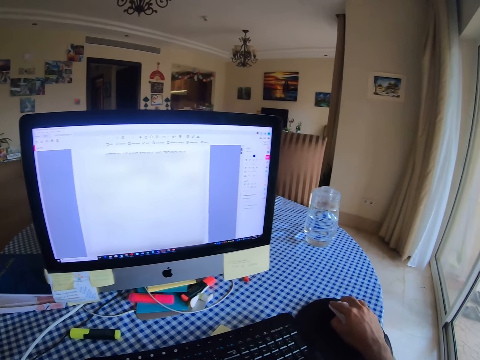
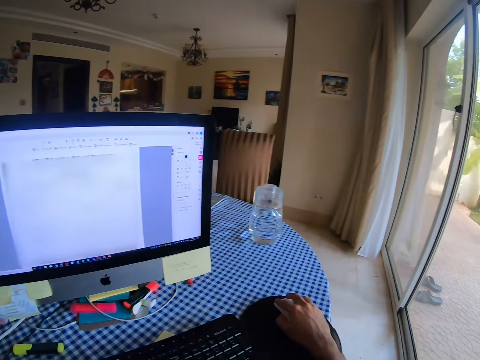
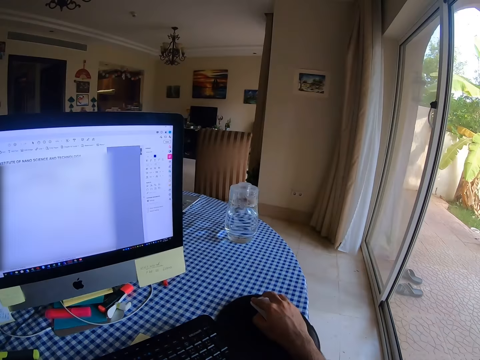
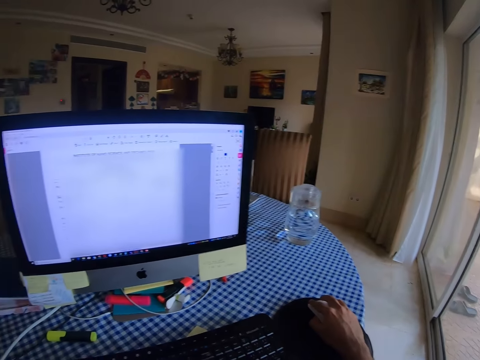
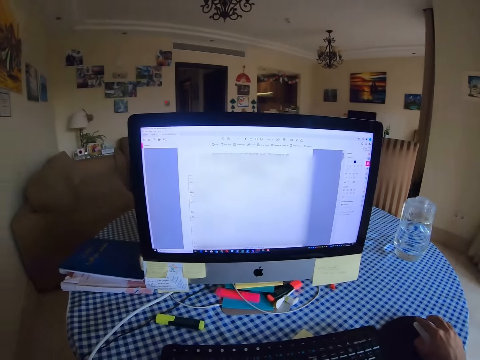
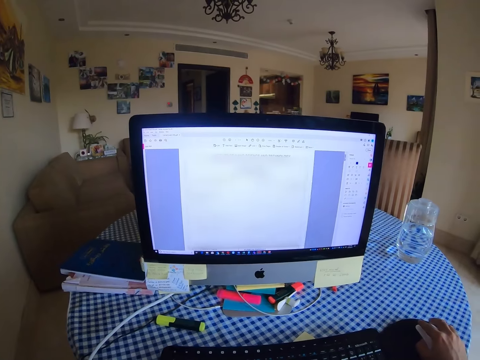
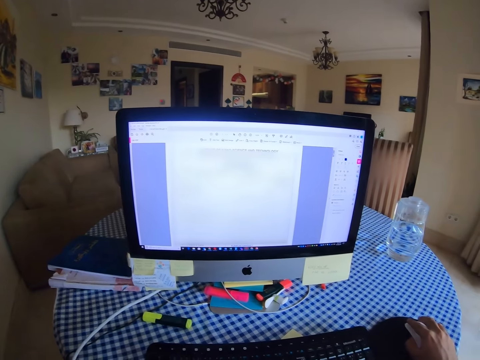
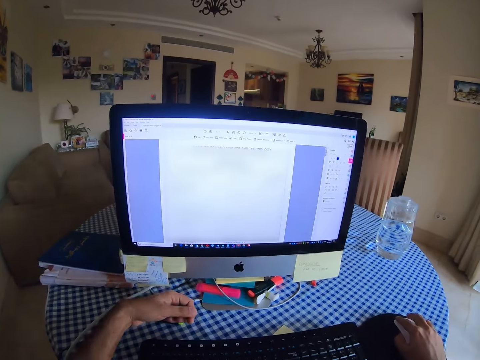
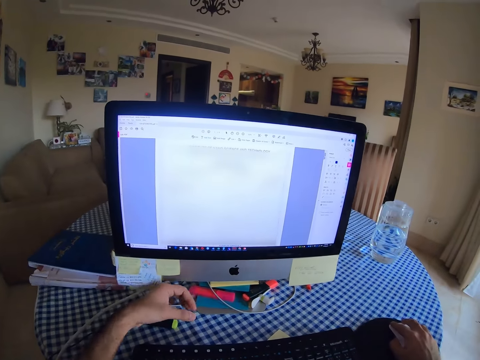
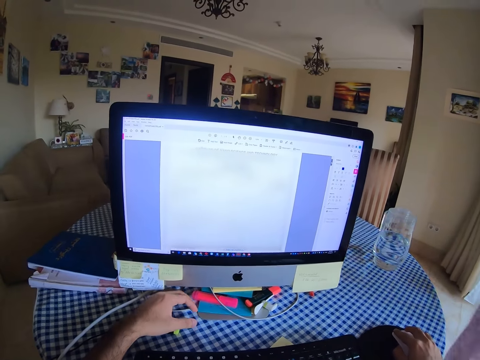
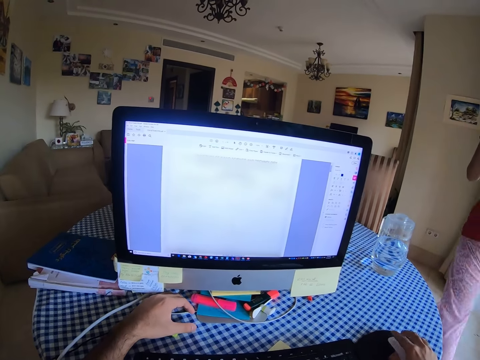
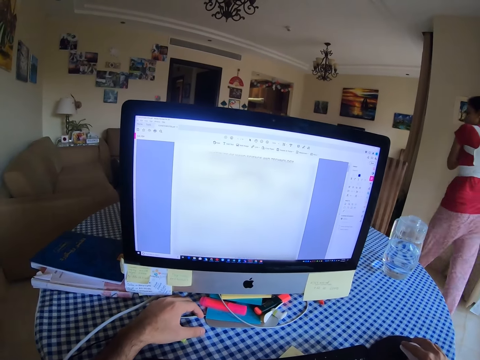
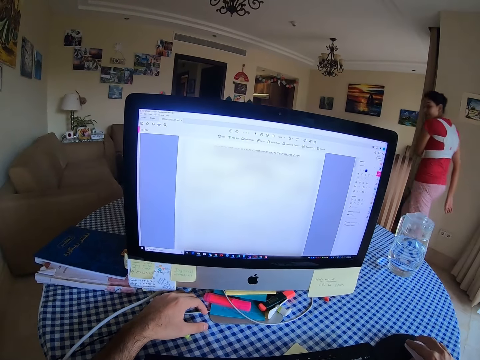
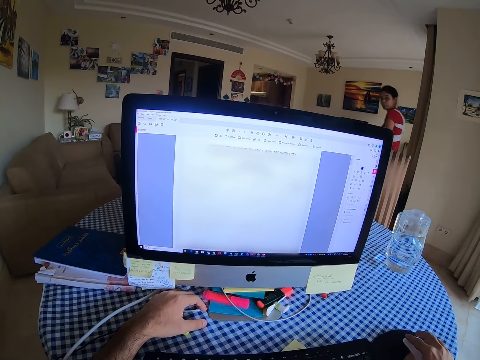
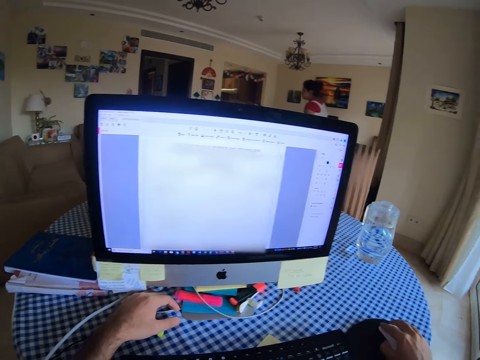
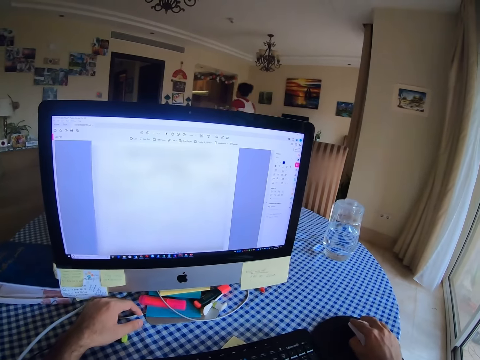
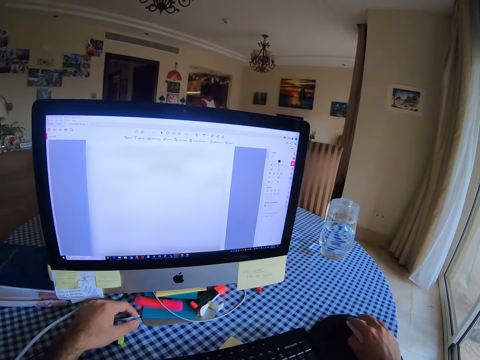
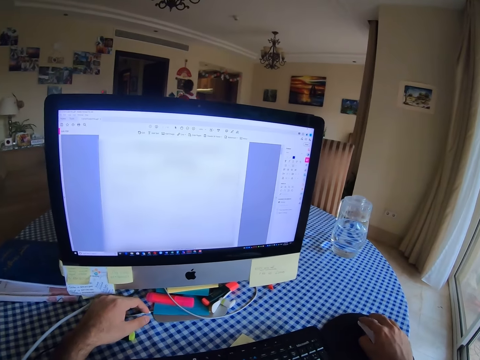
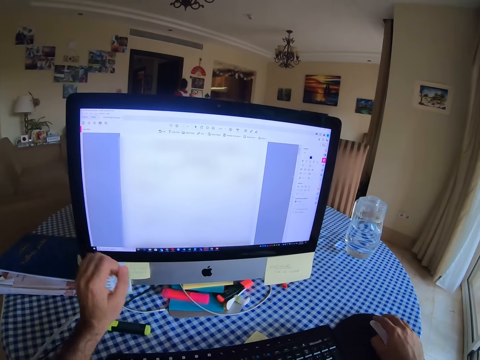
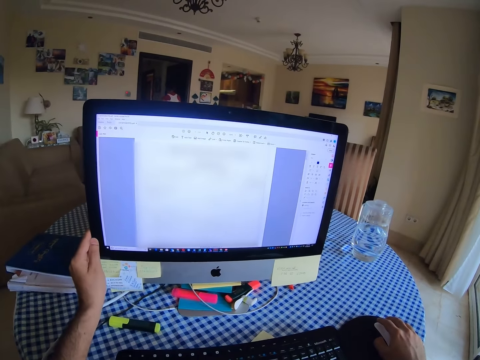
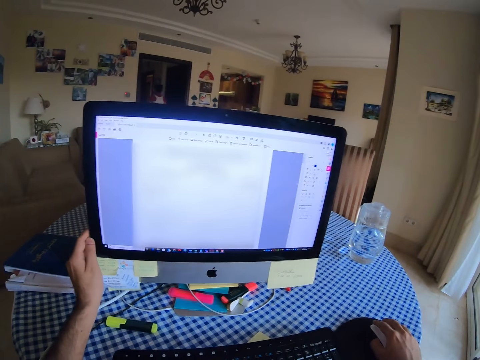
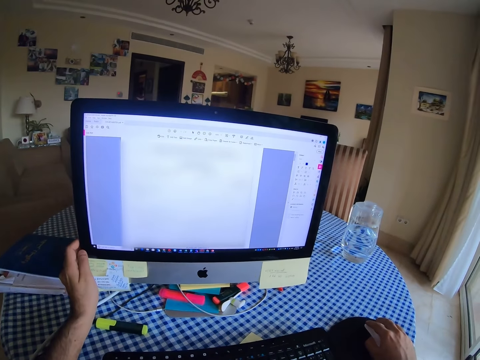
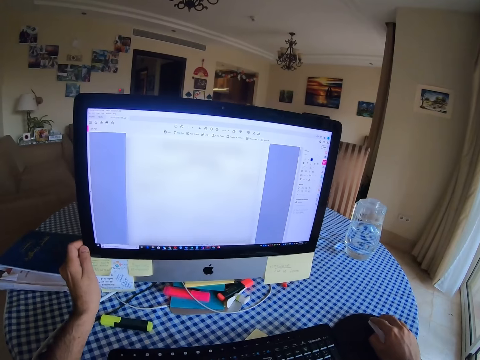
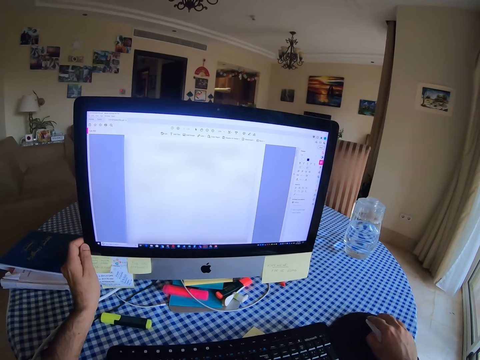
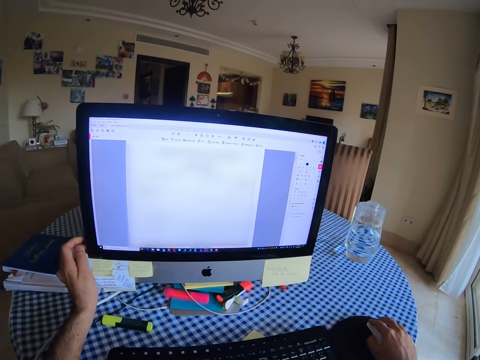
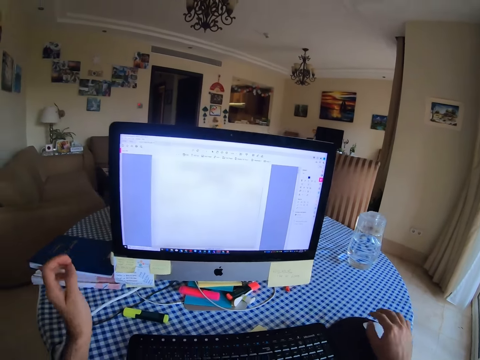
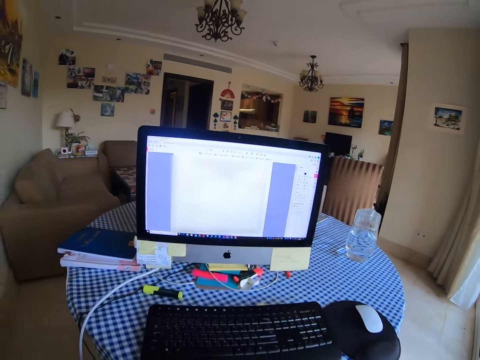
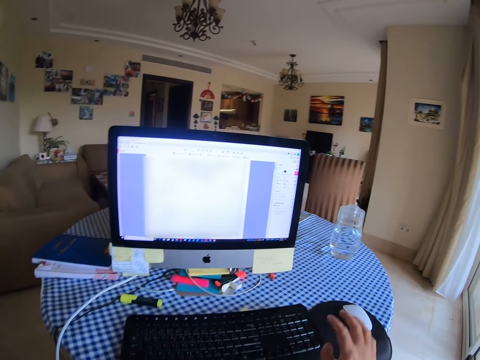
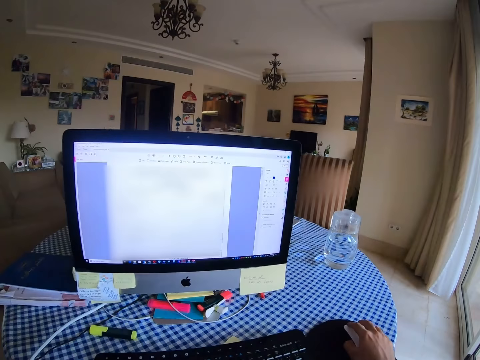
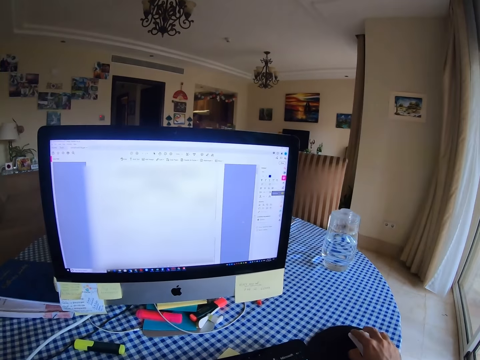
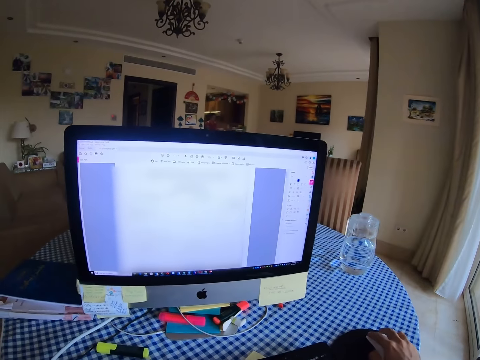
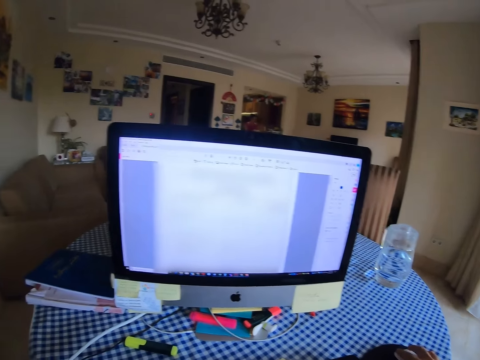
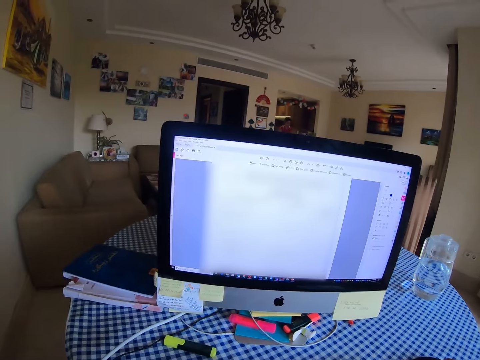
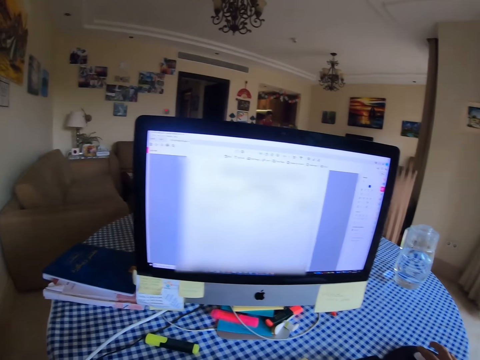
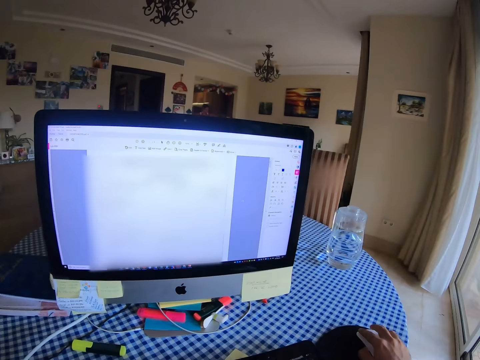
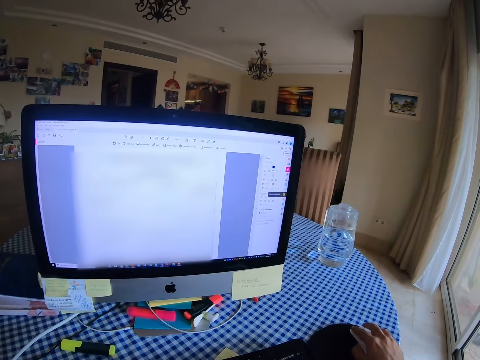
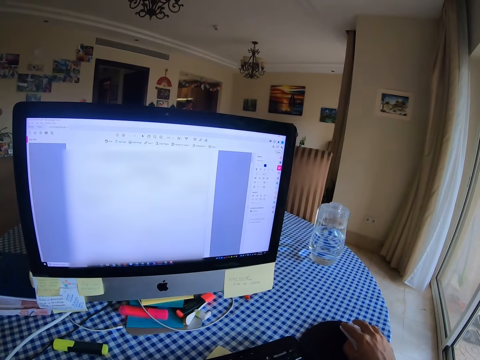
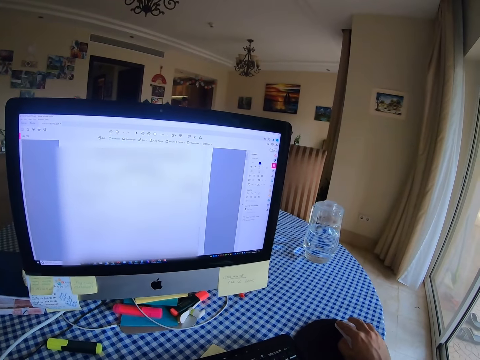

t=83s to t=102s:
The camera wearer looks around. They converse with a woman. They put their left hand on the table. The woman walks around the house and turns. The camera wearer adjusts the computer position. They push a monitor. They move their hands. They scroll the computer with a mouse. They hold the mouse.

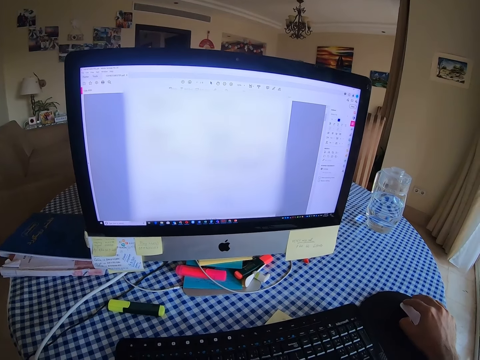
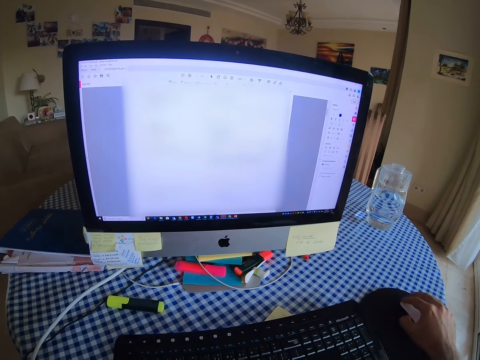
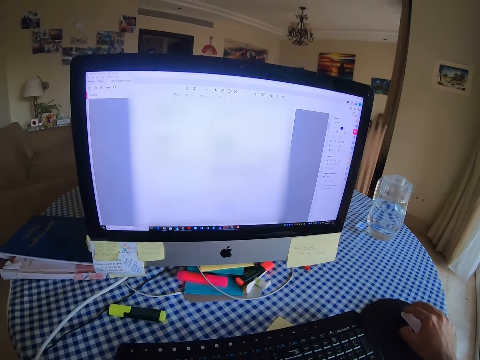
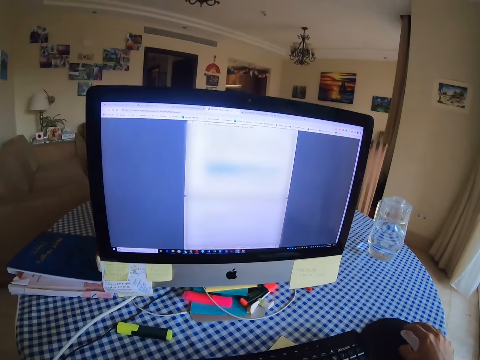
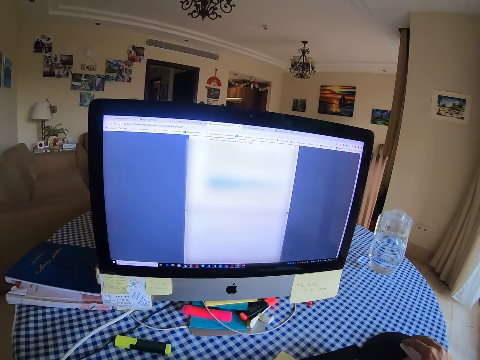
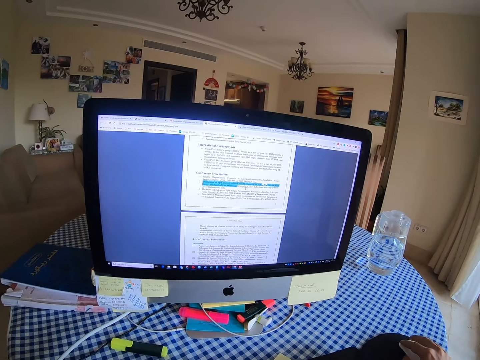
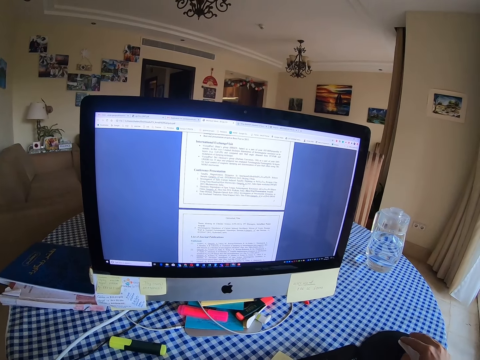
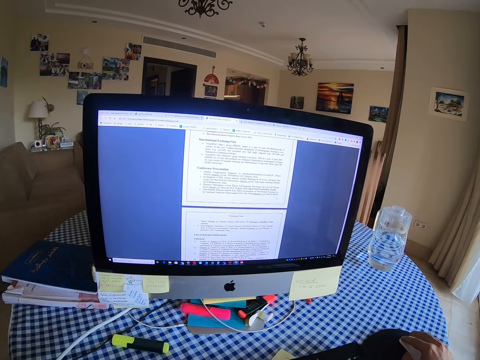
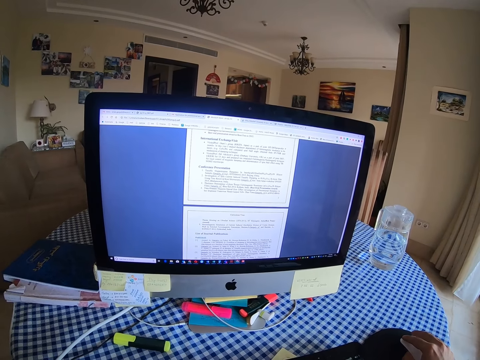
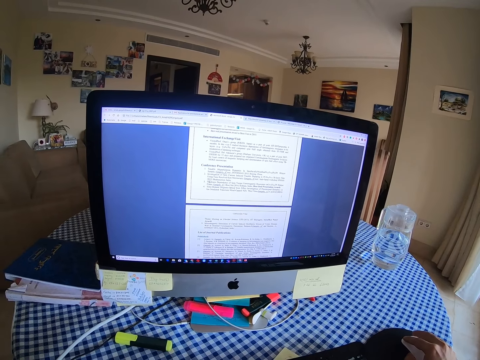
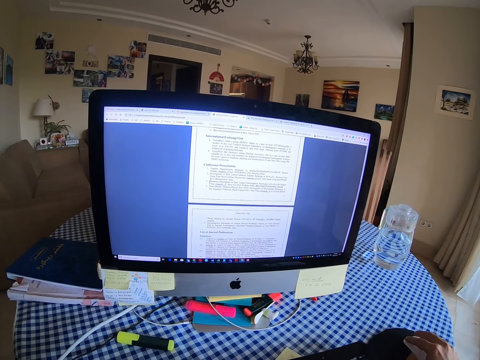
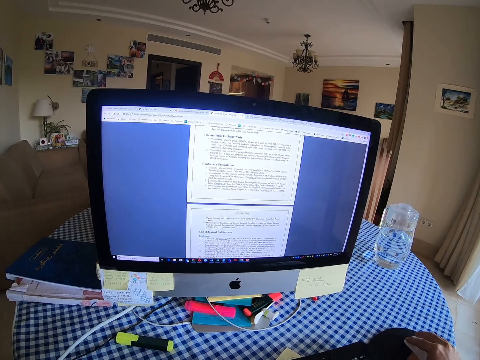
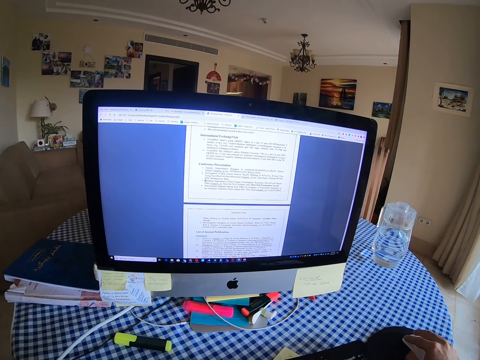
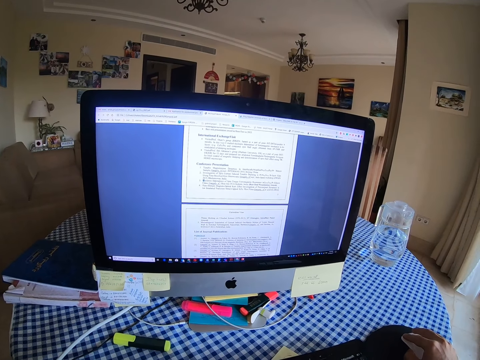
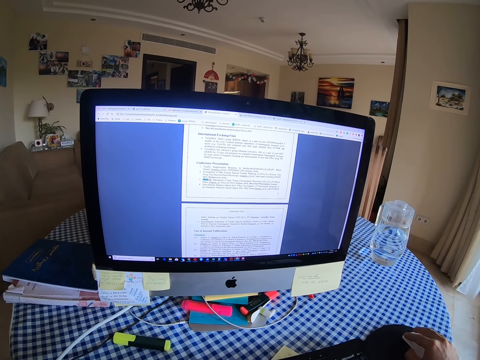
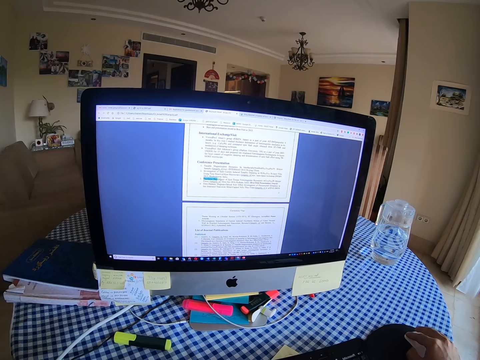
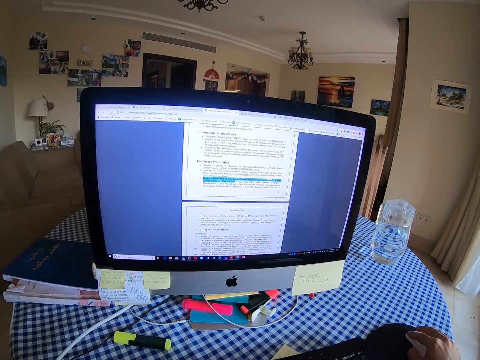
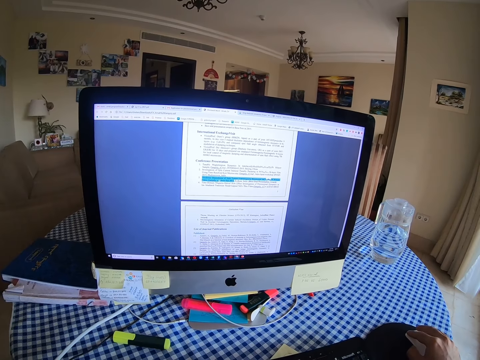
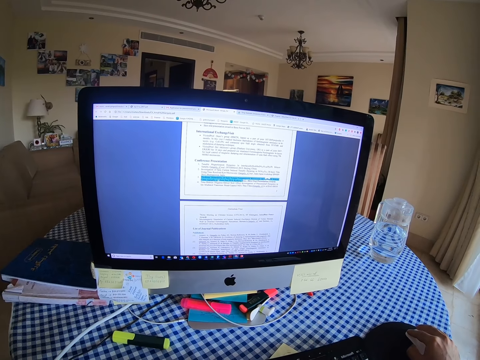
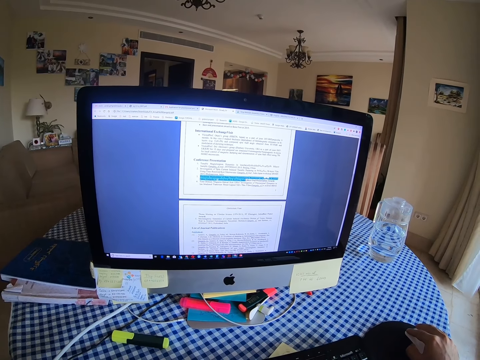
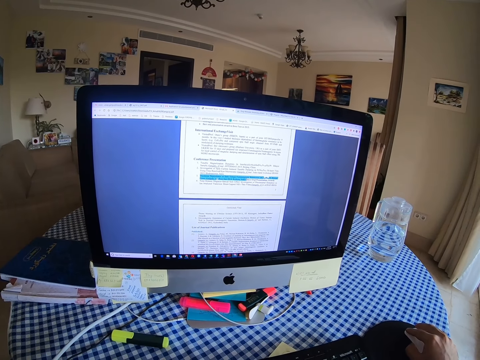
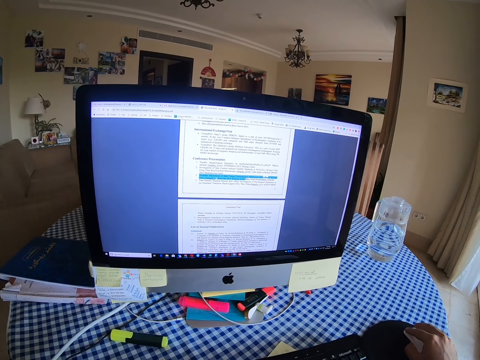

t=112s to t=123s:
The camera wearer uses a mouse.
